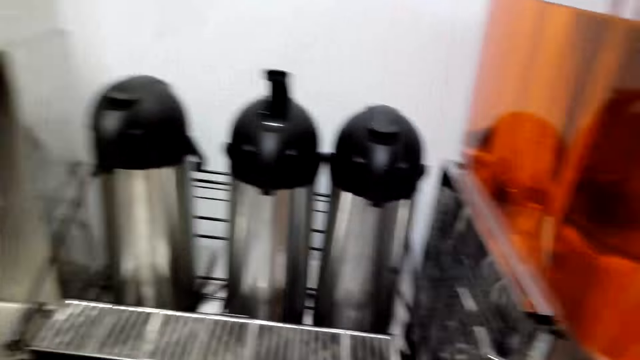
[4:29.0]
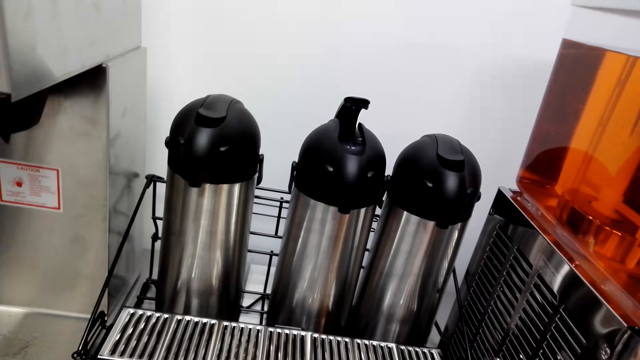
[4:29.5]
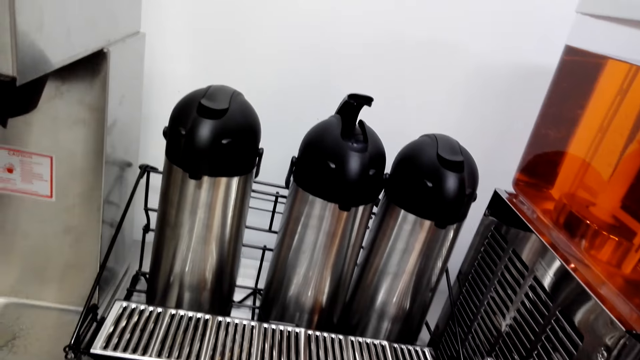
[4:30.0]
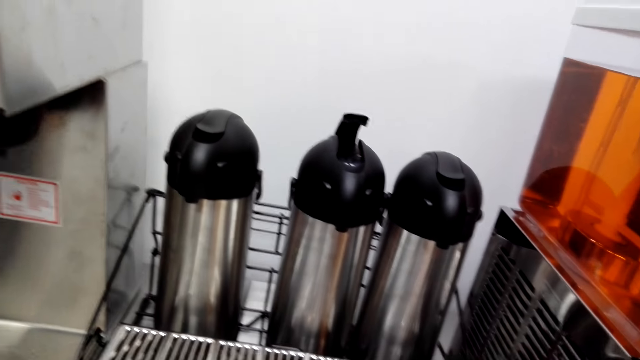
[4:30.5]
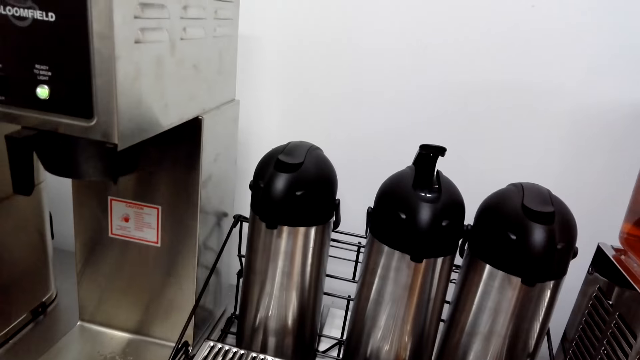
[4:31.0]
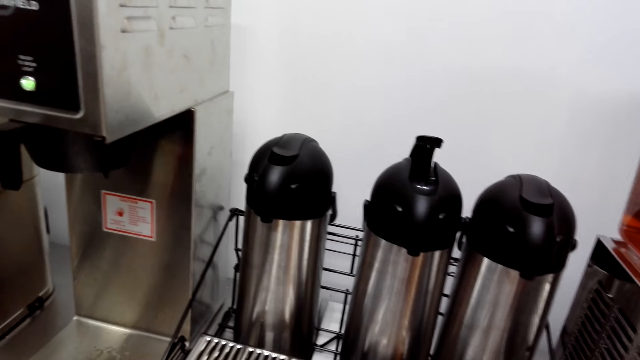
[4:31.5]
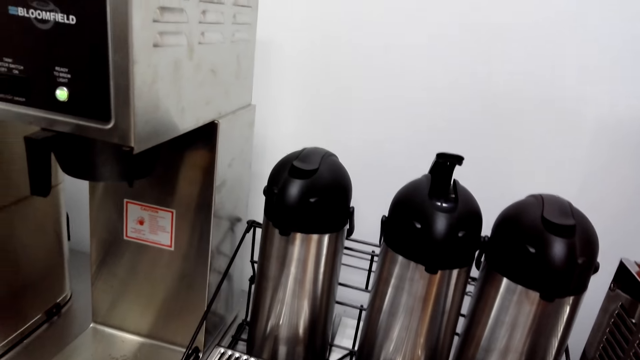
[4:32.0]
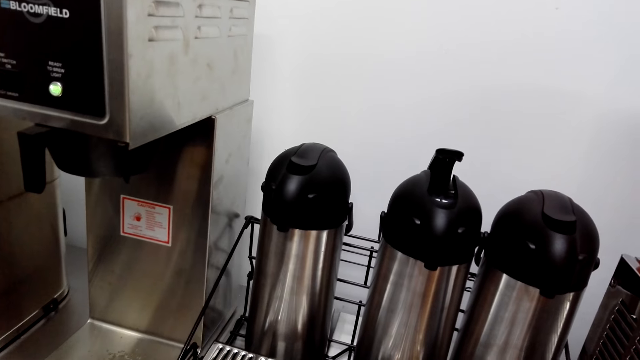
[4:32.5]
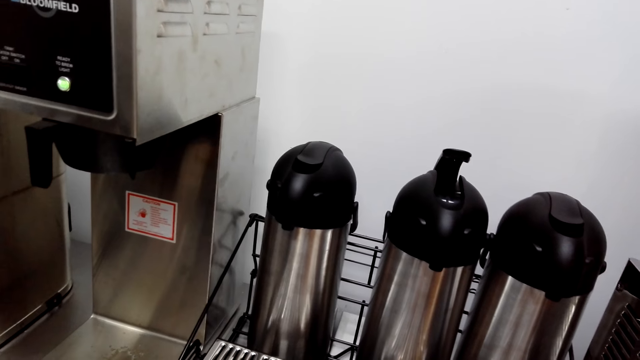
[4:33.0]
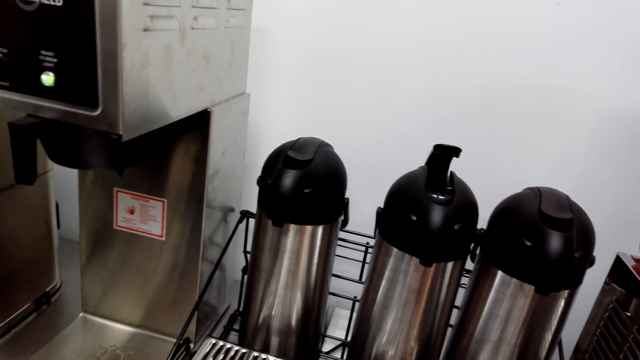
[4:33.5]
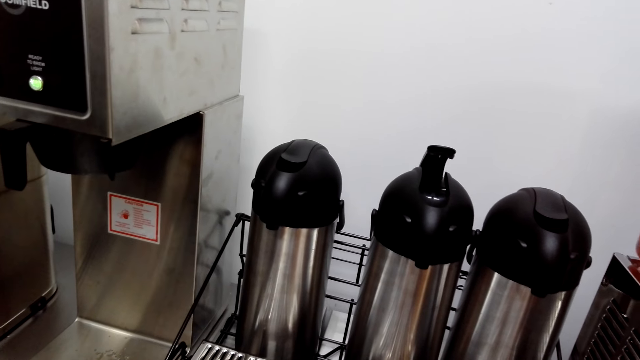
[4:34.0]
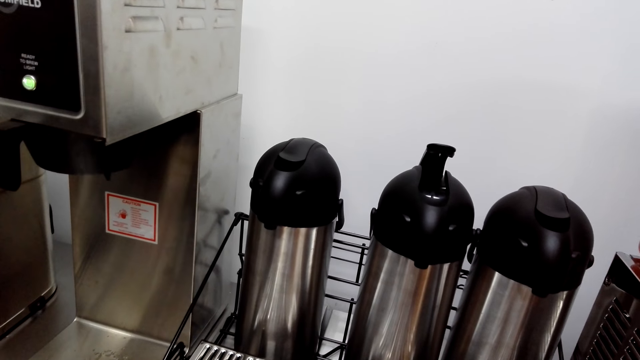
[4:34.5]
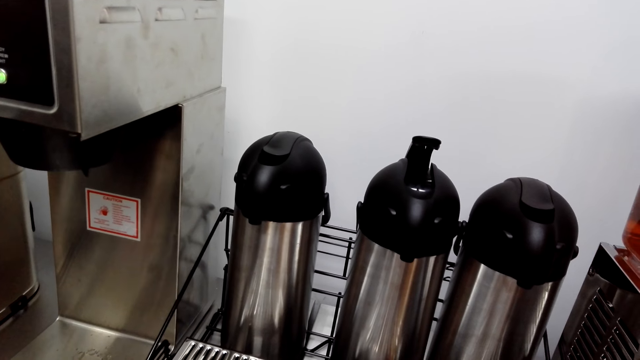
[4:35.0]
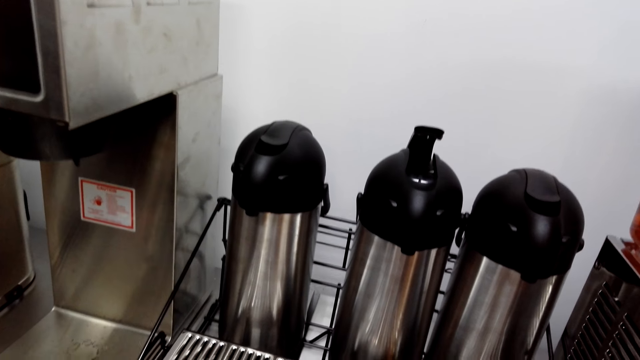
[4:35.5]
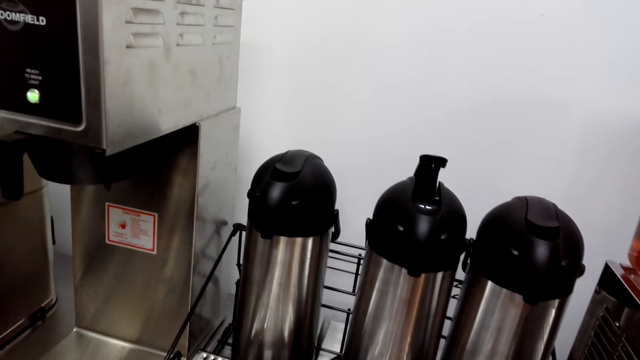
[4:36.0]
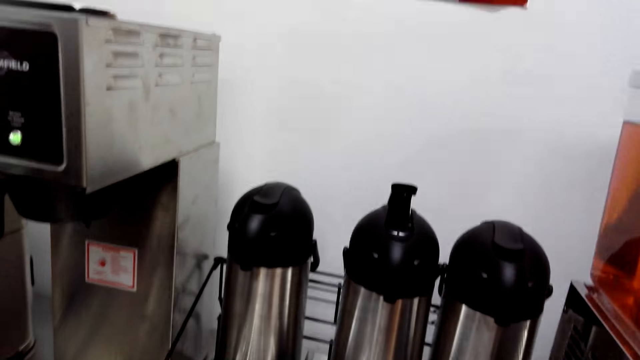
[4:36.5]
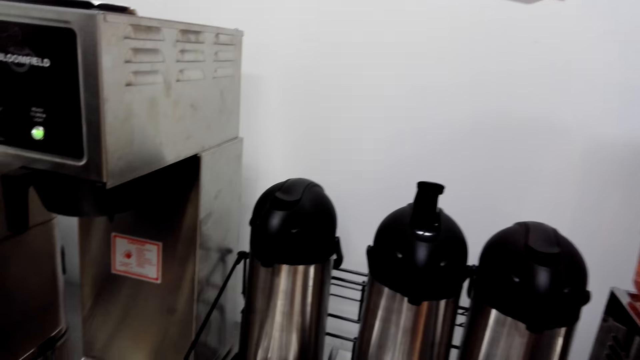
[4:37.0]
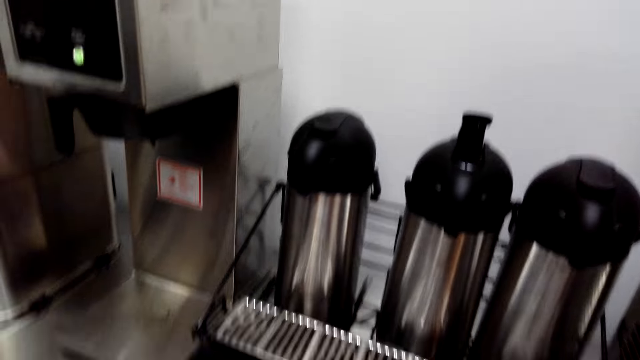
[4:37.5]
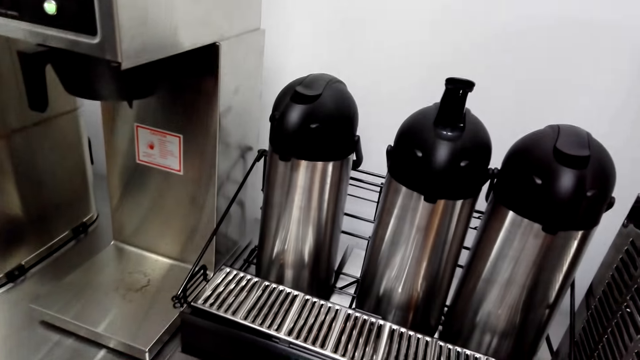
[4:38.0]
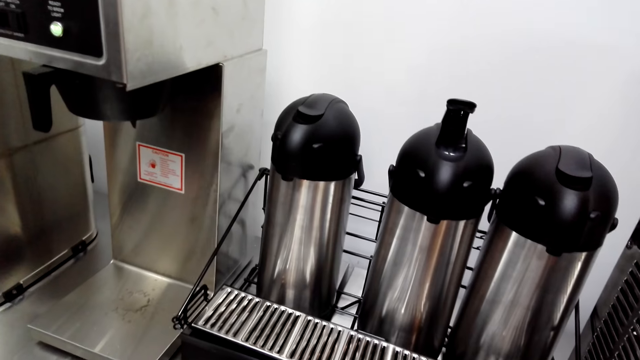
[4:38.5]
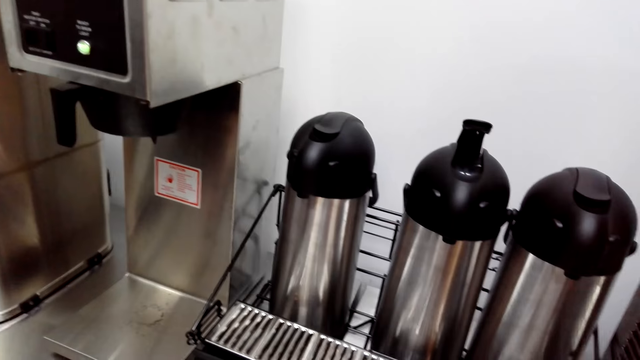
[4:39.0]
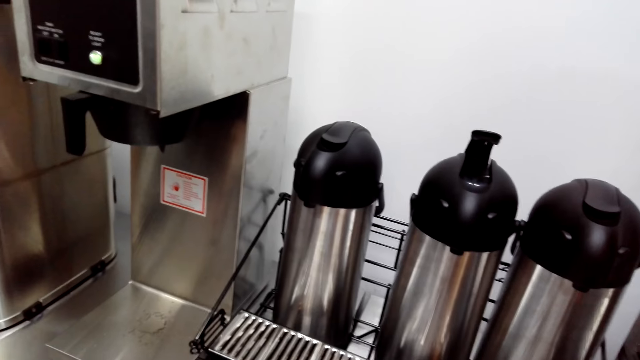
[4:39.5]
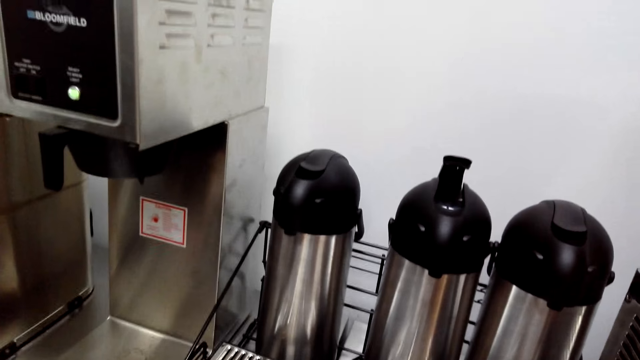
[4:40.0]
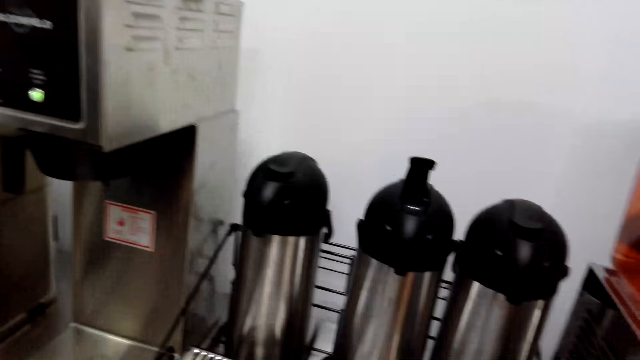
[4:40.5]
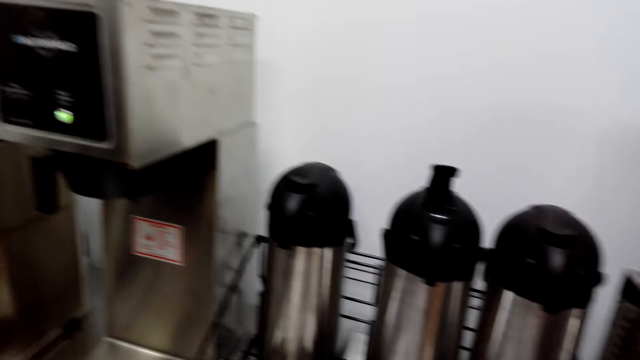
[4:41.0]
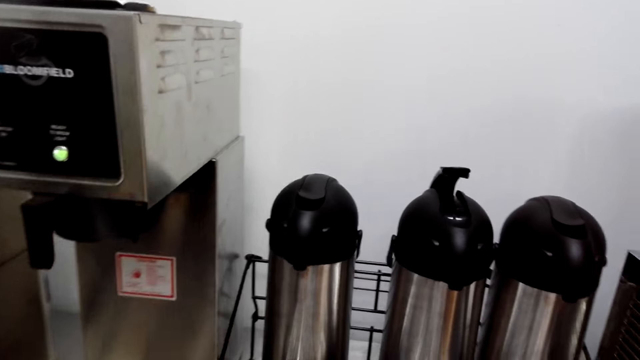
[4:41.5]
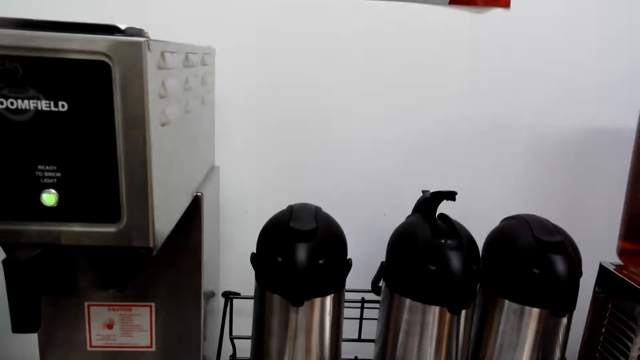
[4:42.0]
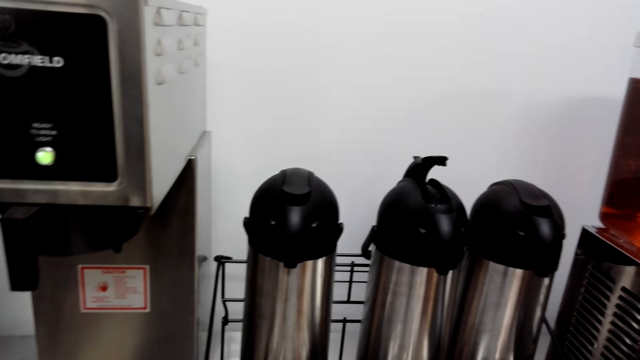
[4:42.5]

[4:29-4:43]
The camera wearer looks at the flasks. They stand near the coffee flask.

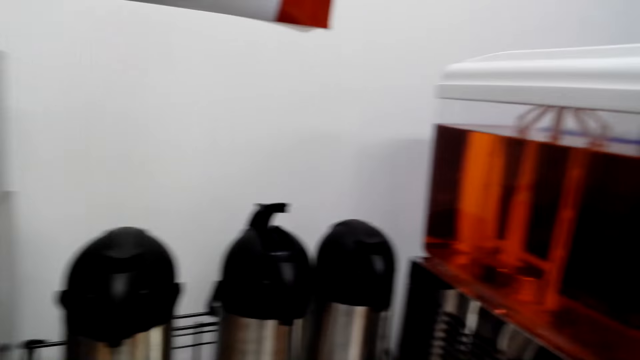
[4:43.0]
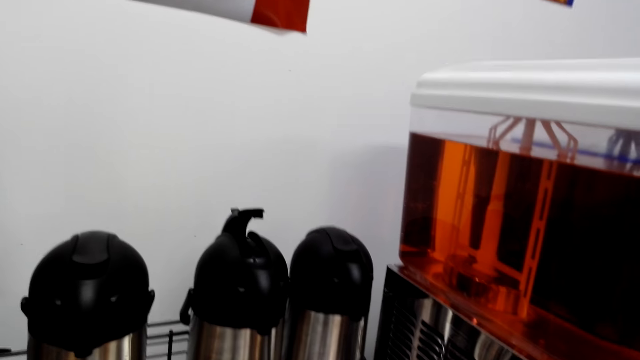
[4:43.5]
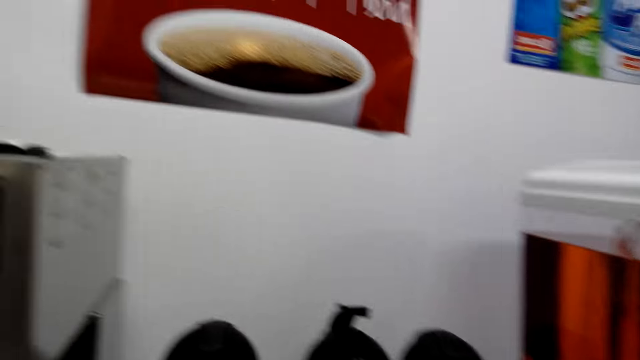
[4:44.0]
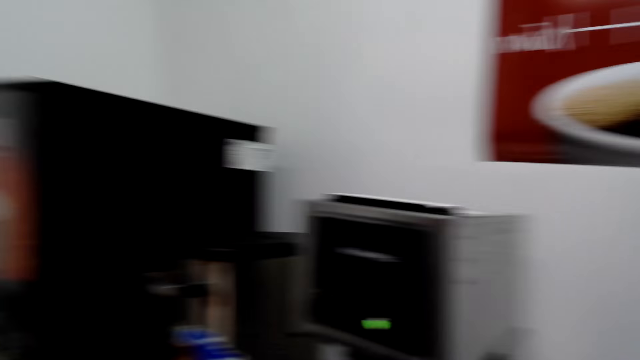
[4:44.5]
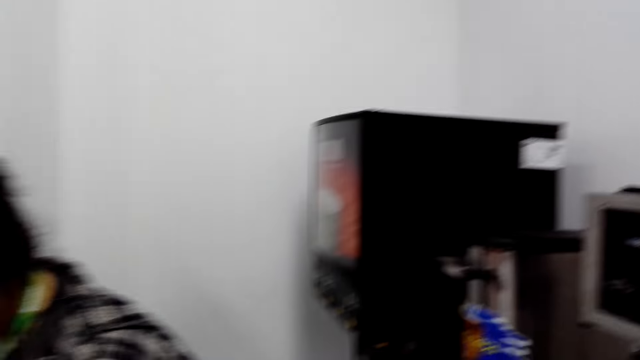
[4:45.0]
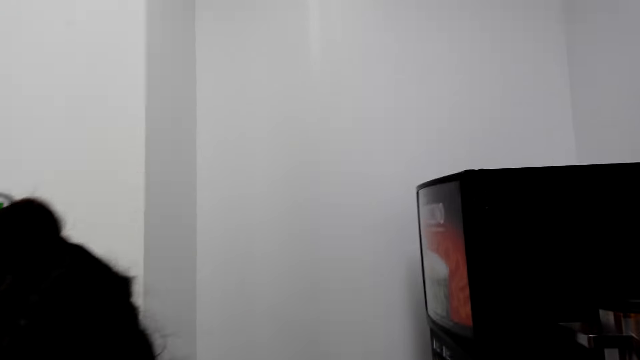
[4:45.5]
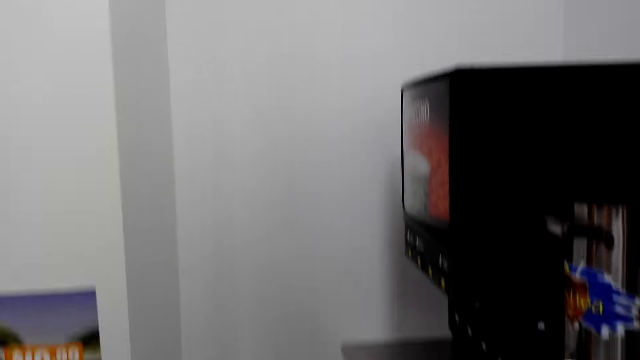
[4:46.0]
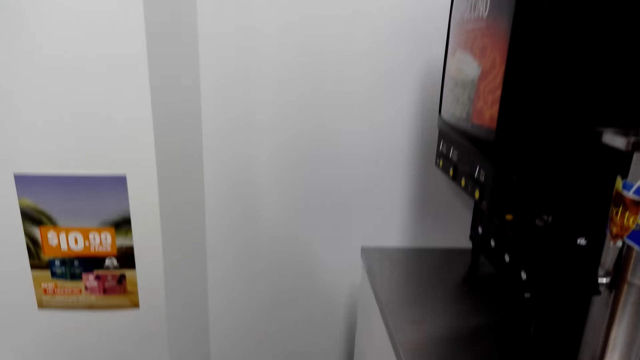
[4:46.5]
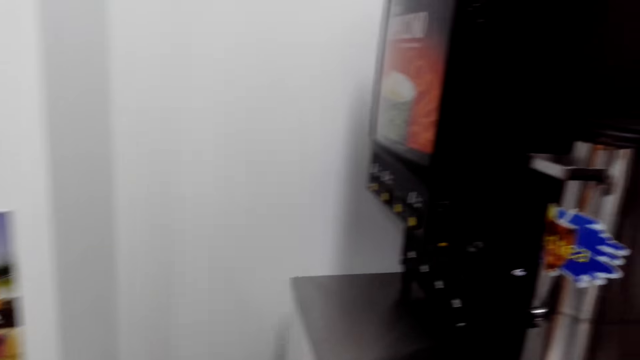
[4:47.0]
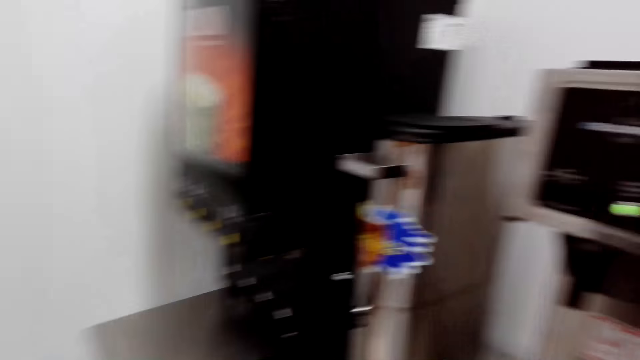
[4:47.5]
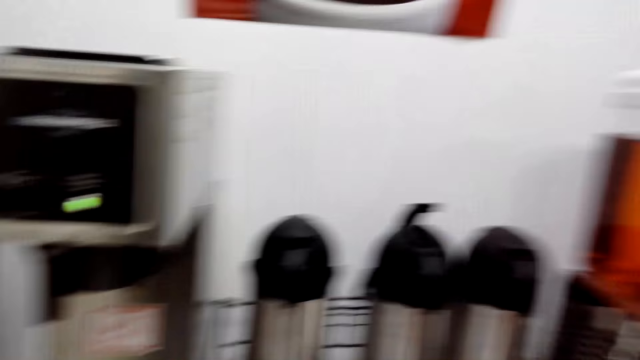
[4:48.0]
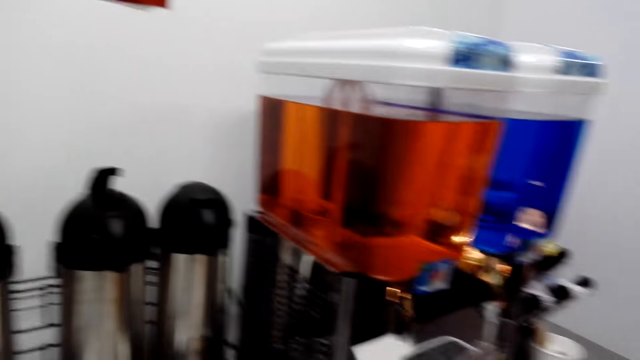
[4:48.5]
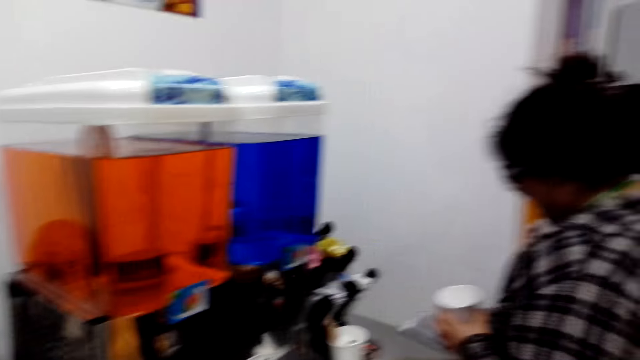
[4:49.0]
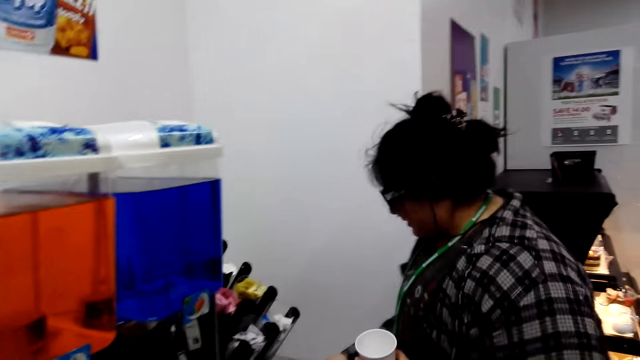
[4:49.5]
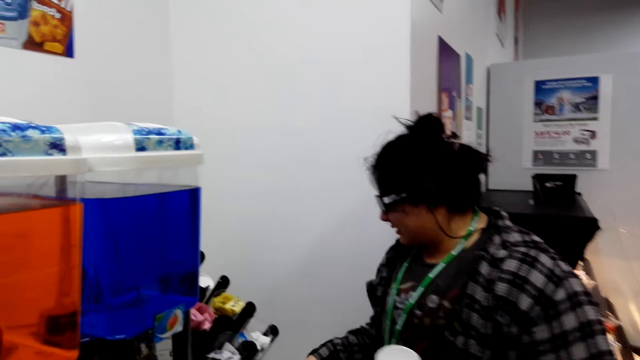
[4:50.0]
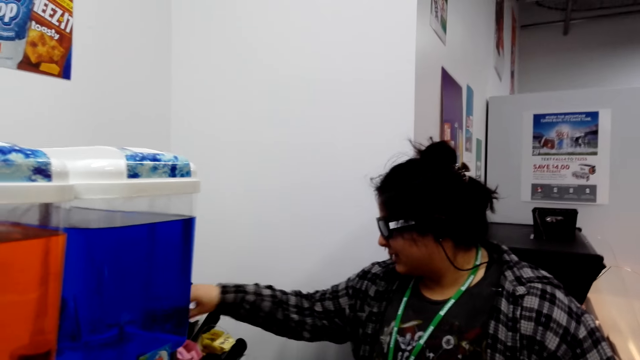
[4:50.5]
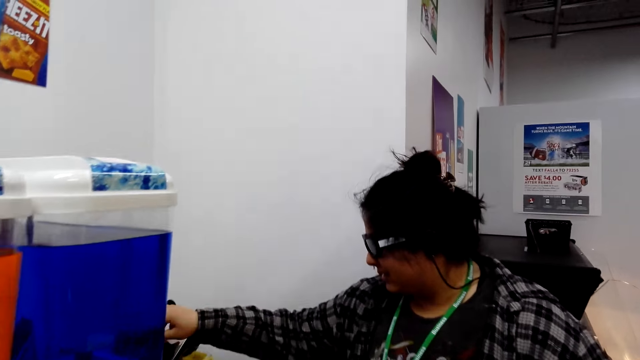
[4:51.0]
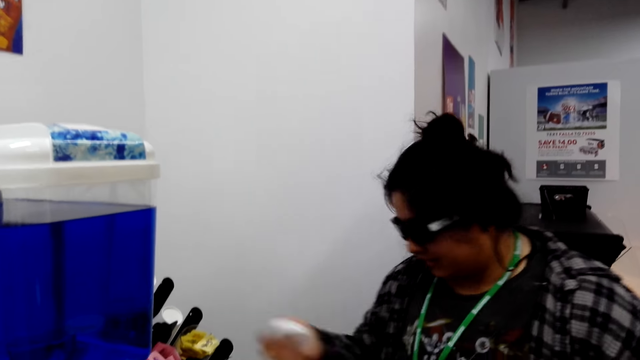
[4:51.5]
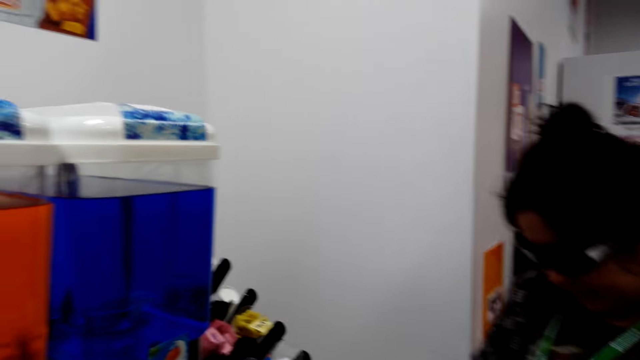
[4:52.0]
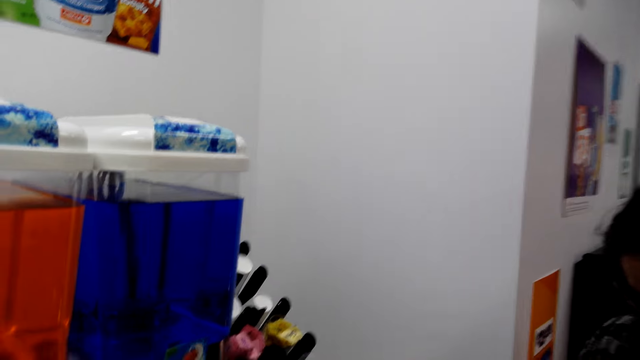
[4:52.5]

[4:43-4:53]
A lady holds a tumbler. The lady picks up a lid with her right hand.
